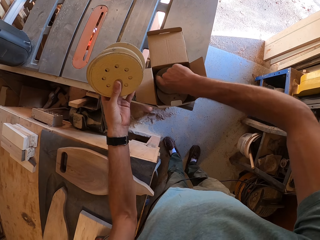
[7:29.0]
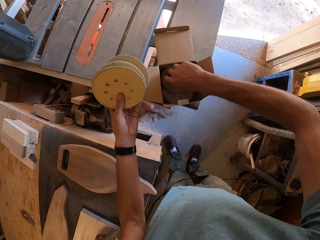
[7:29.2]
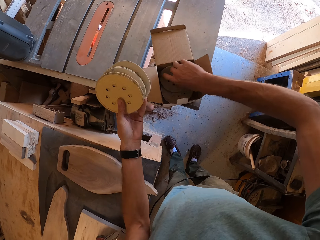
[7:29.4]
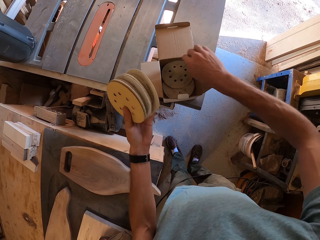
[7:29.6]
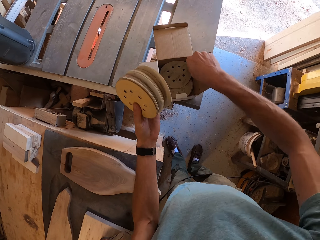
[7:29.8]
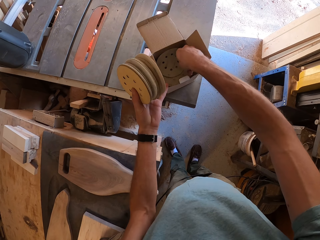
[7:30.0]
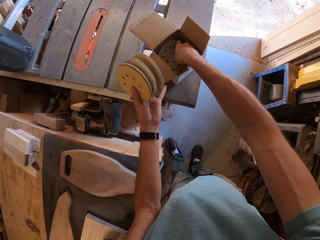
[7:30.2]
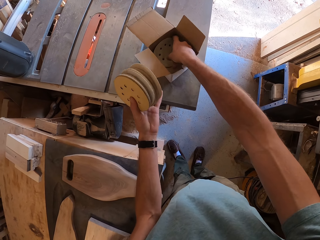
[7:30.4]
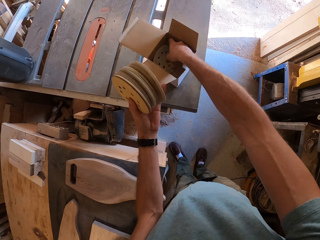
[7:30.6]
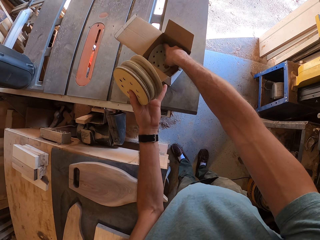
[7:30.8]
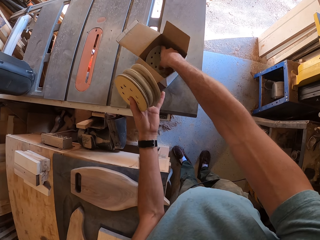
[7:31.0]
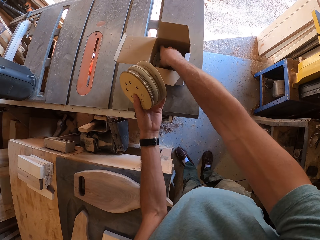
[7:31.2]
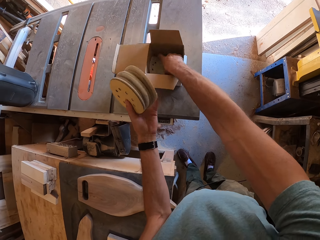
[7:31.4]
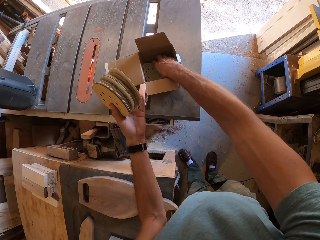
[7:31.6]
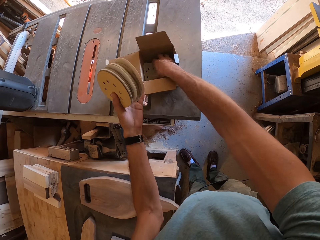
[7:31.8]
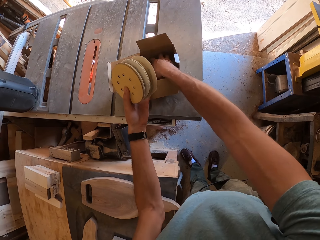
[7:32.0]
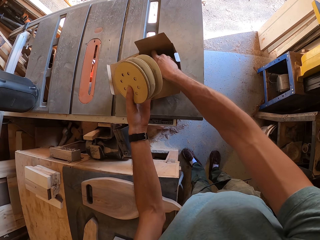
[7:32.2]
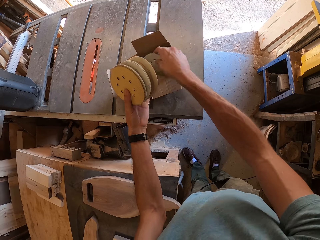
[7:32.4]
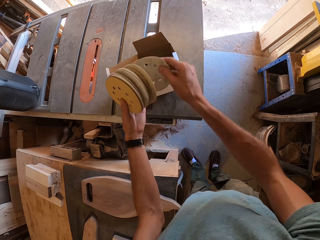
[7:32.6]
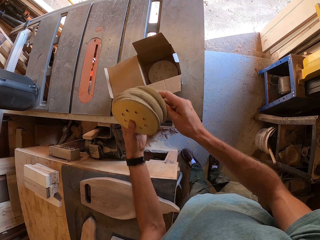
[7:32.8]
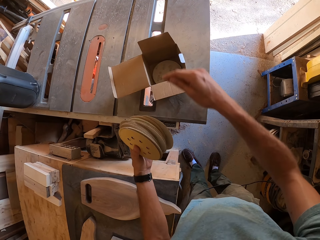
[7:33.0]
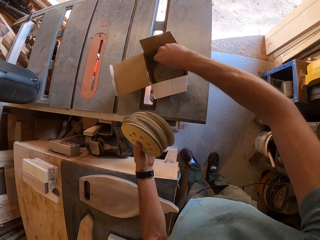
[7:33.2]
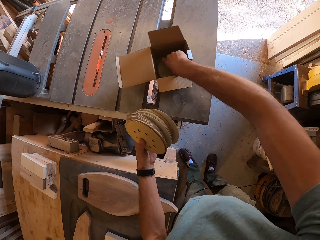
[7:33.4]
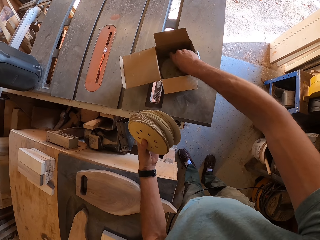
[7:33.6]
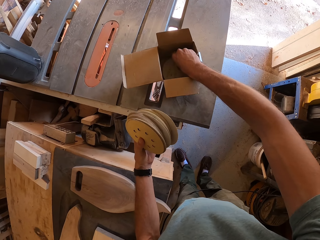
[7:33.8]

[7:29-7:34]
The camera wearer raises a pack of sand paper with his left hand. He picks up a sanding pad. He picks another sand paper from the carton box with his right hand. He passes the sand paper to his left hand.

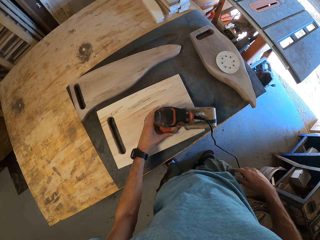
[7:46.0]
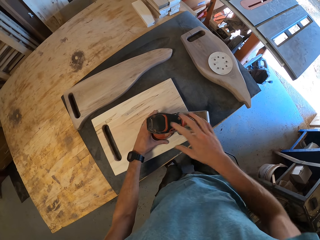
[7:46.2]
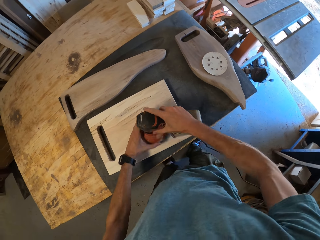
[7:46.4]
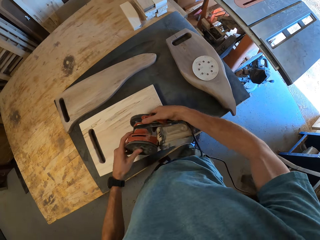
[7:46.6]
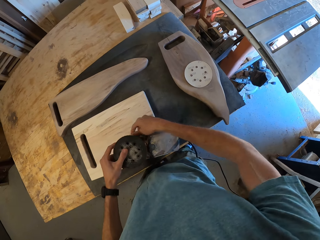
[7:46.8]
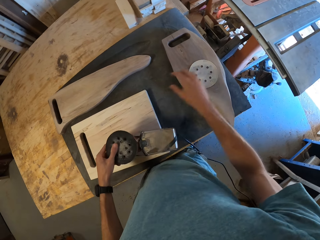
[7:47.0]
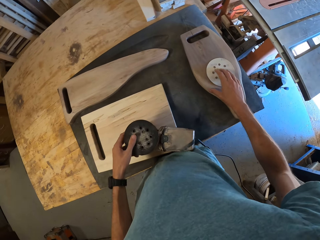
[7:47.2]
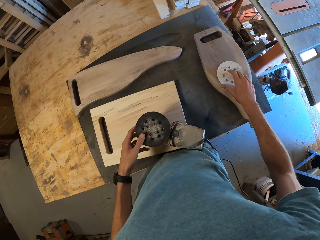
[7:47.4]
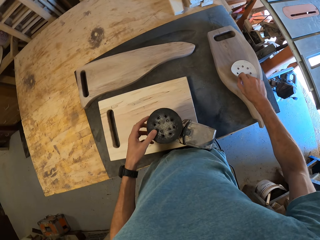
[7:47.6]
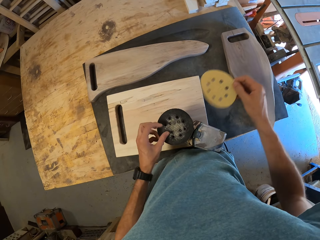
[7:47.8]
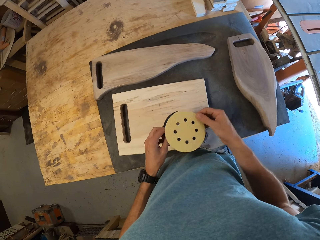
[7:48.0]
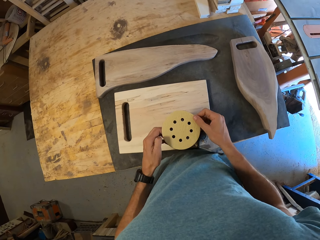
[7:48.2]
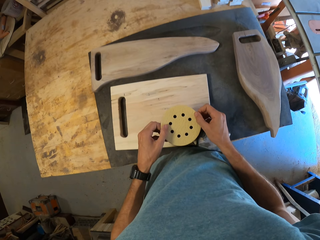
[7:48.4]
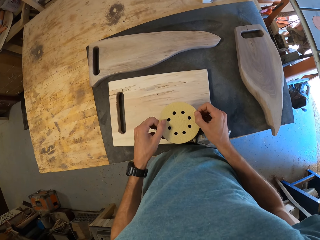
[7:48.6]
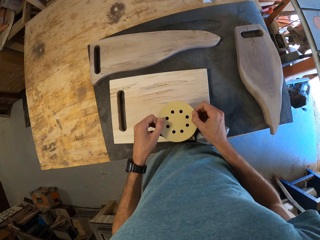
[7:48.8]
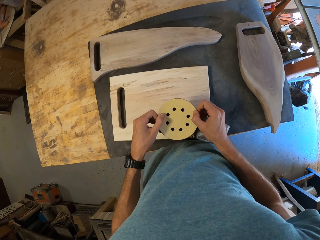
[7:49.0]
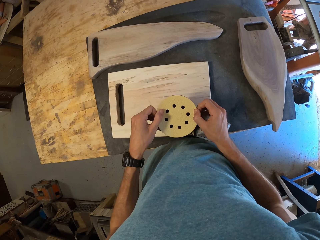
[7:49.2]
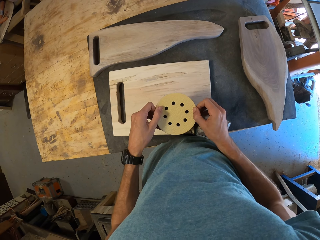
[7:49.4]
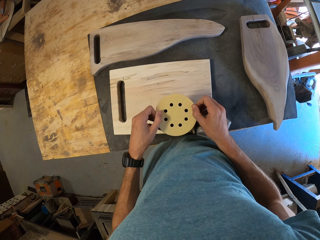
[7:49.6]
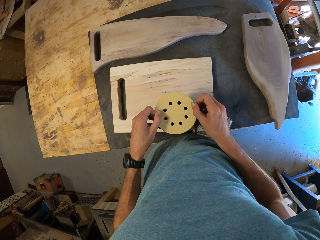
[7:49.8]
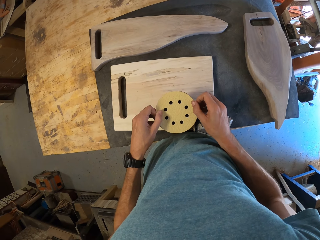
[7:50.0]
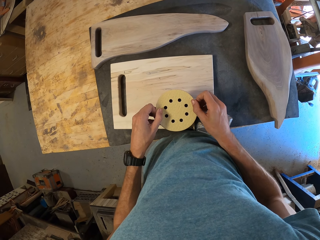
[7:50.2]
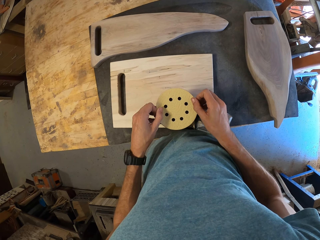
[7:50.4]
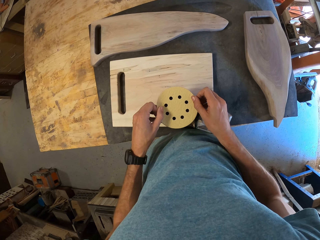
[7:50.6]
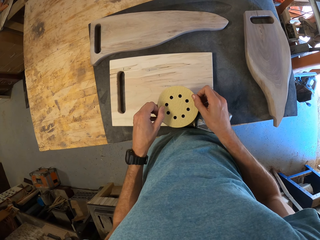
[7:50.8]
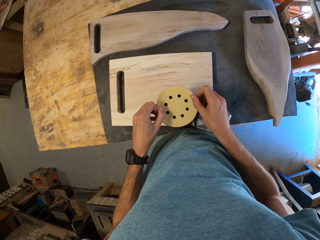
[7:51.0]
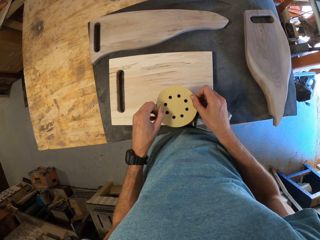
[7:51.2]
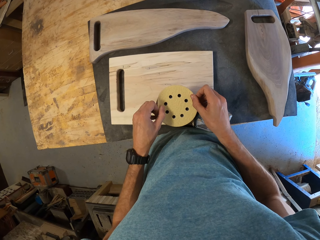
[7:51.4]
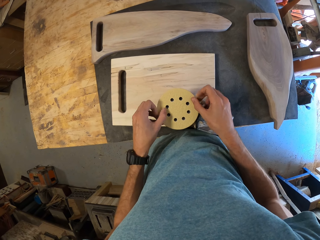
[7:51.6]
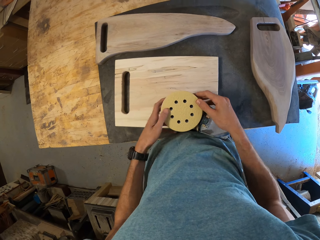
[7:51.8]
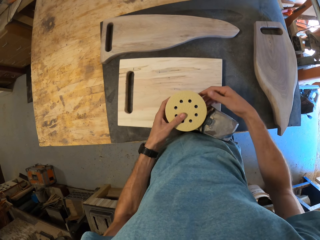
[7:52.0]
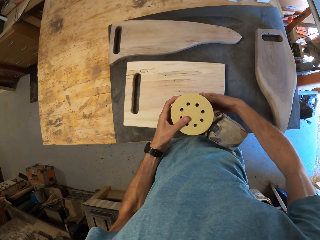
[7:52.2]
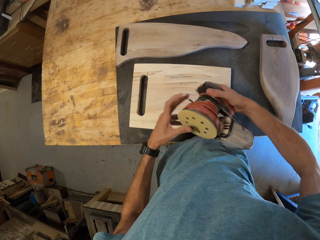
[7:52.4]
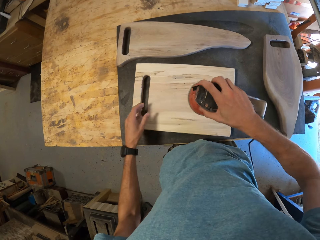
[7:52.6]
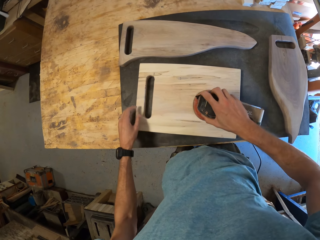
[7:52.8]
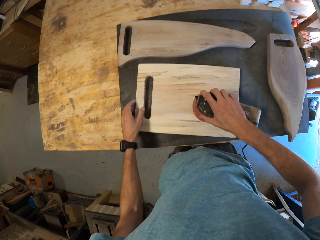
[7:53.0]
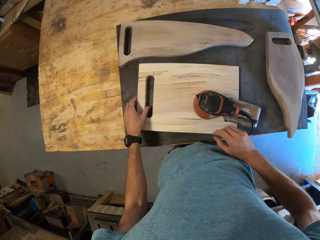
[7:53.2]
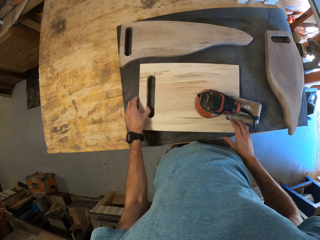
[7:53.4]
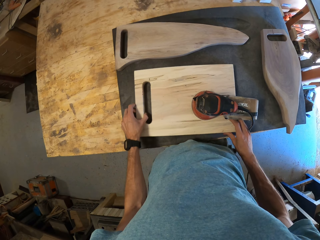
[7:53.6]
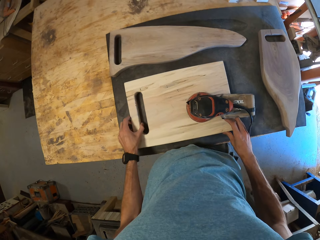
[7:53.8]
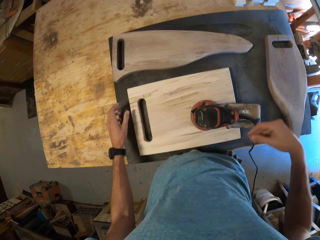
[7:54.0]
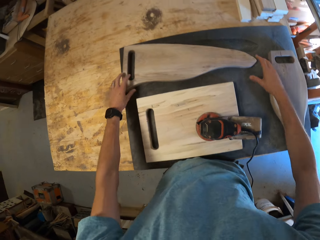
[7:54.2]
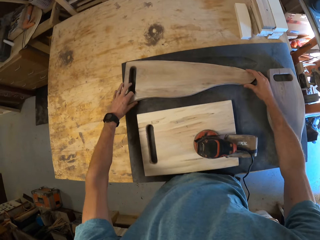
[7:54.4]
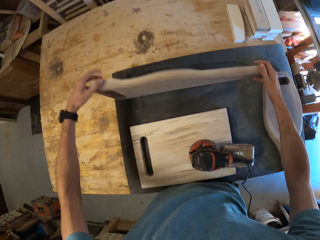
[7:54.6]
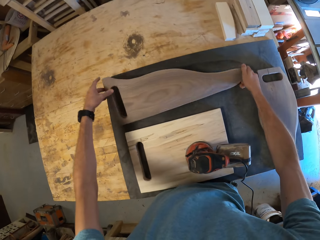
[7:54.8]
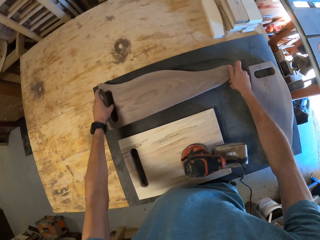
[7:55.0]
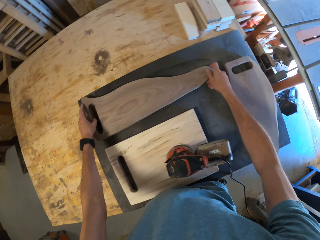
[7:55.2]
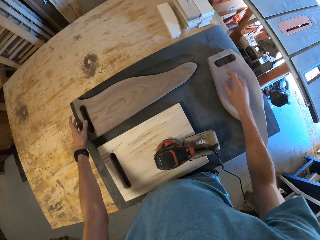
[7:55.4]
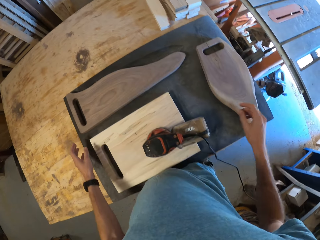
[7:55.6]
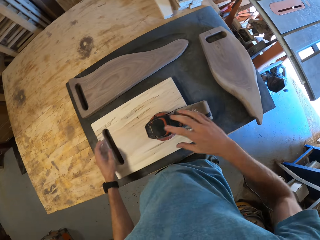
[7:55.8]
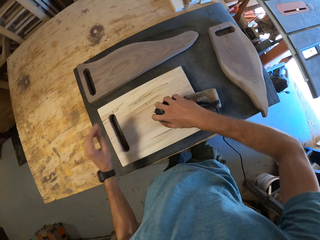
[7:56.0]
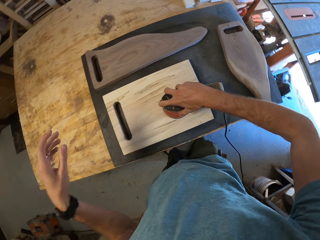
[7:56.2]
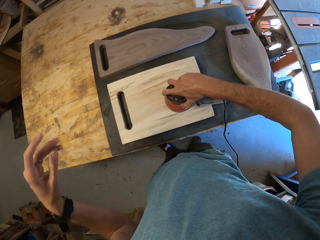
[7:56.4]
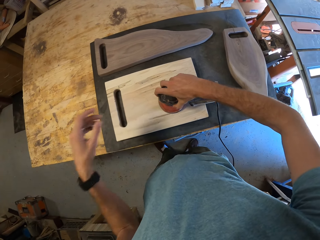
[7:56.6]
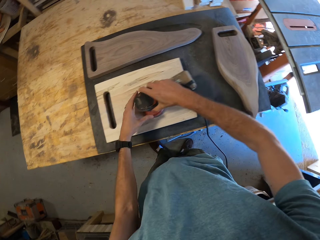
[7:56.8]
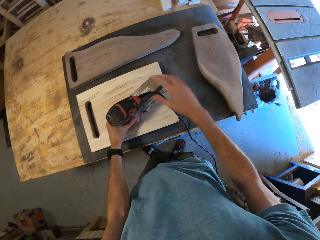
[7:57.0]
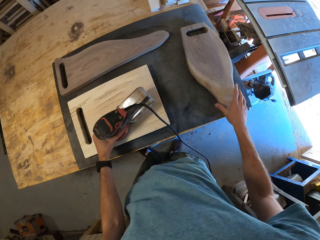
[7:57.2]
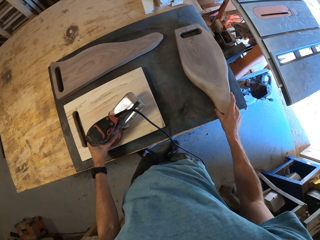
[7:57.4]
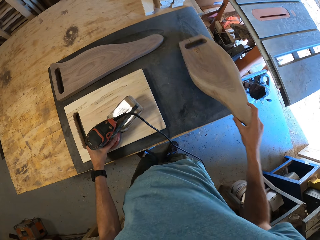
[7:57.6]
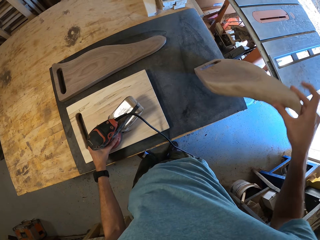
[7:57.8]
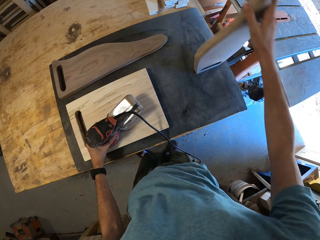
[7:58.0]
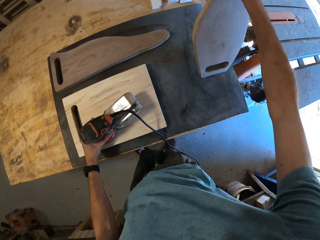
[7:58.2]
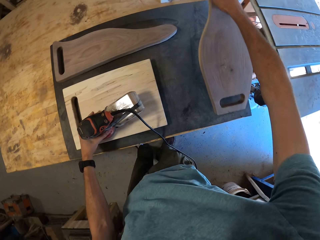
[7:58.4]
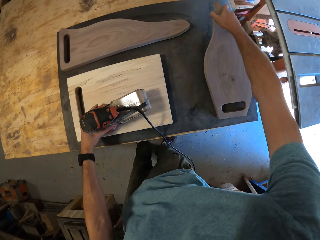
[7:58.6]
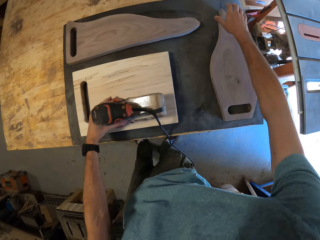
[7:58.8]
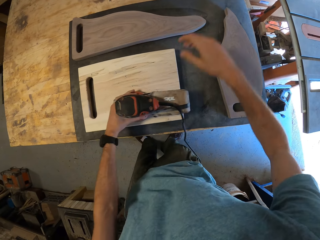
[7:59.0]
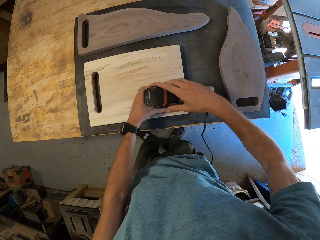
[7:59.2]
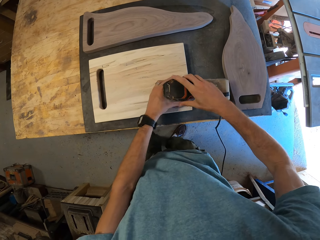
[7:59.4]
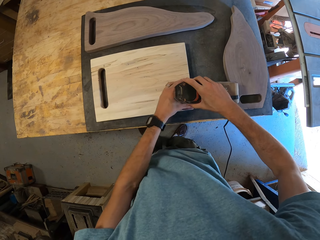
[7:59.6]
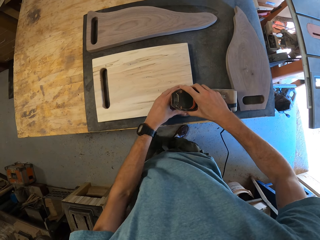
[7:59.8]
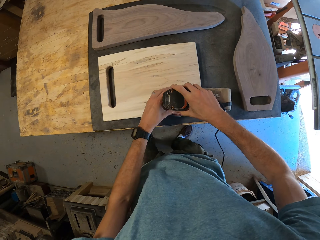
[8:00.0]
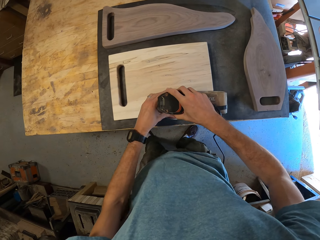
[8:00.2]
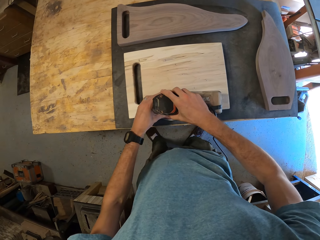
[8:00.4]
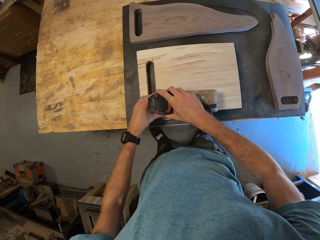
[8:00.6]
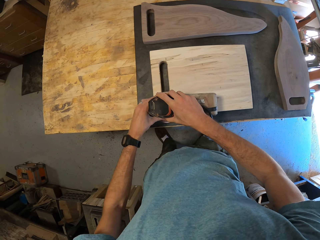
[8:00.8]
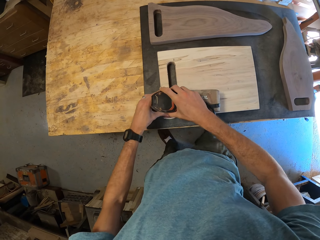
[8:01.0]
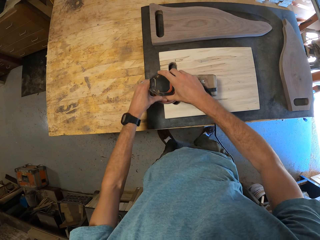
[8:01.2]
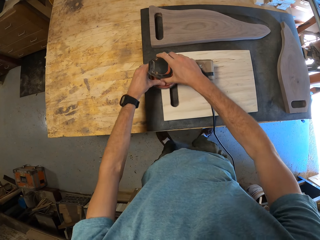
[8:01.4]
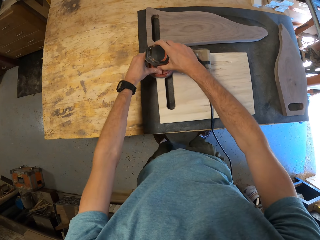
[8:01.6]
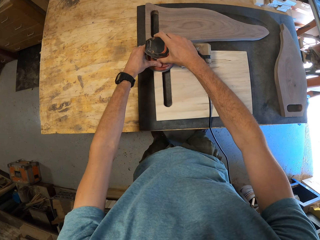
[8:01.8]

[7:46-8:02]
The camera wearer rotates the orbital sander with his hands. He picks up the sand paper on the first chocolate wood with his right hand. He places the sand paper on the surface of the orbital sander with his hands. He picks up the orbital sander. He places the orbital sander on the brown wood. He adjusts the brown wood with his hands. He flips the second chocolate wood with his hands. He holds the orbital sander. He lifts his left hand. He places his right hand on the orbital sander. He holds the orbital sander with his left hand. He flips the first chocolate wood with his right hand. He smoothens the brown wood with the orbital sander.
